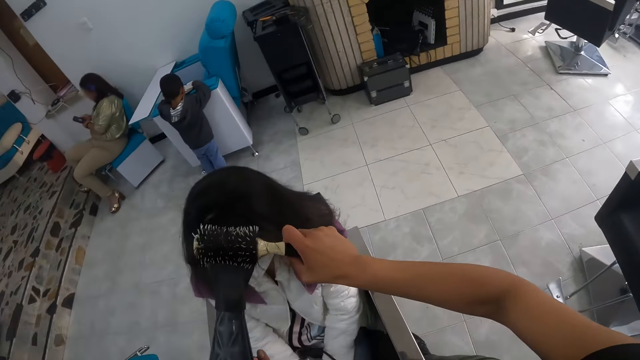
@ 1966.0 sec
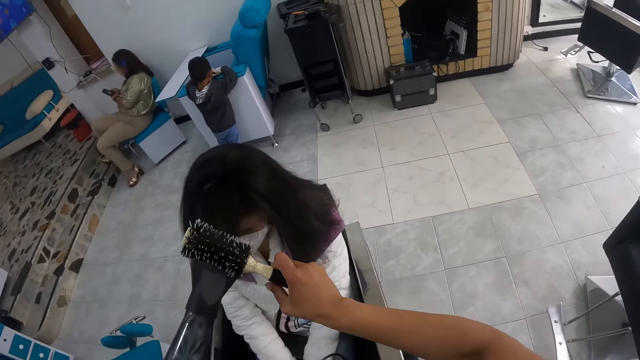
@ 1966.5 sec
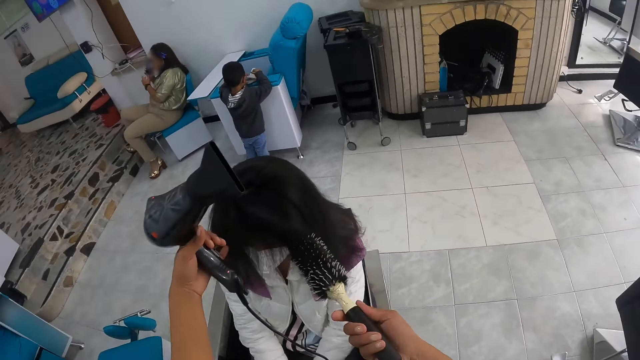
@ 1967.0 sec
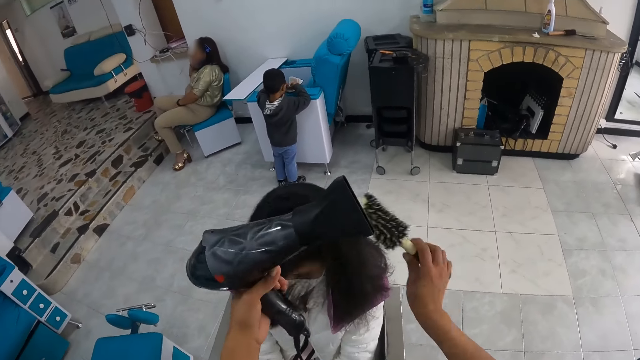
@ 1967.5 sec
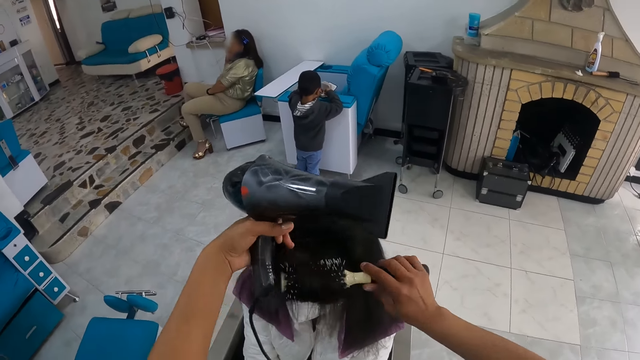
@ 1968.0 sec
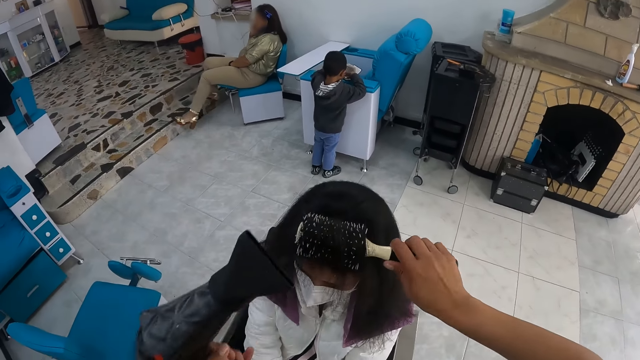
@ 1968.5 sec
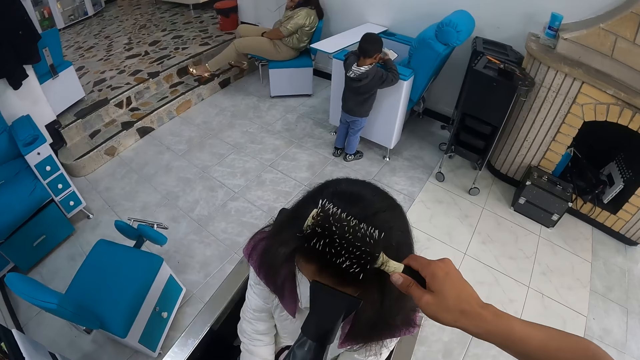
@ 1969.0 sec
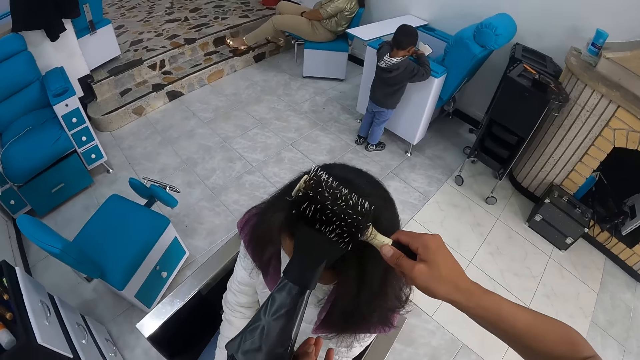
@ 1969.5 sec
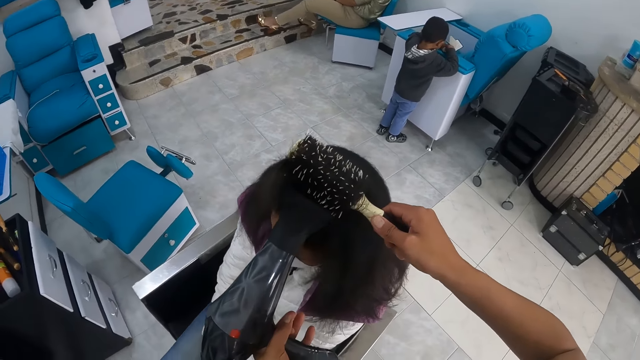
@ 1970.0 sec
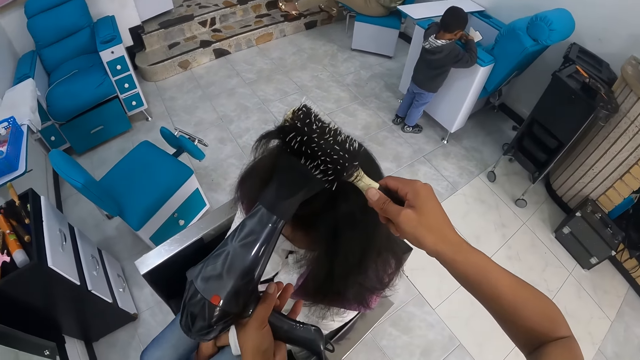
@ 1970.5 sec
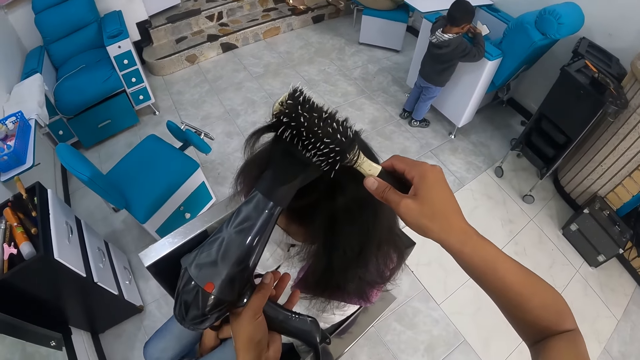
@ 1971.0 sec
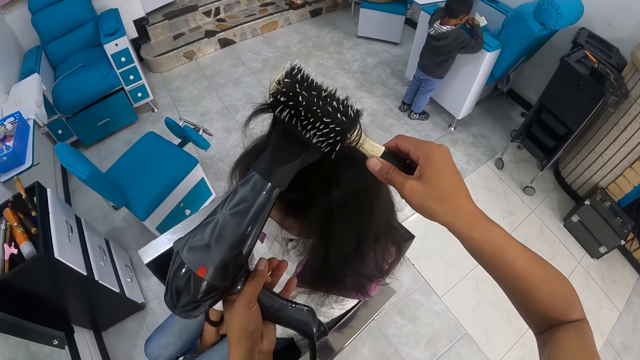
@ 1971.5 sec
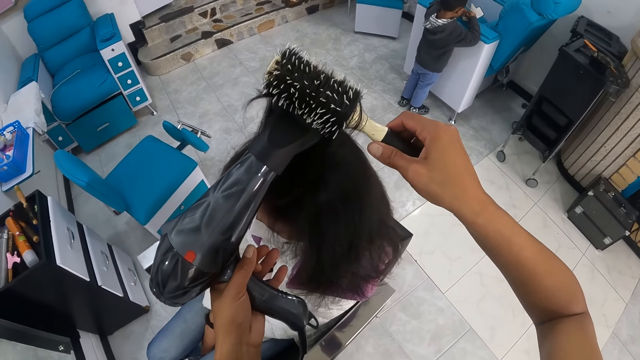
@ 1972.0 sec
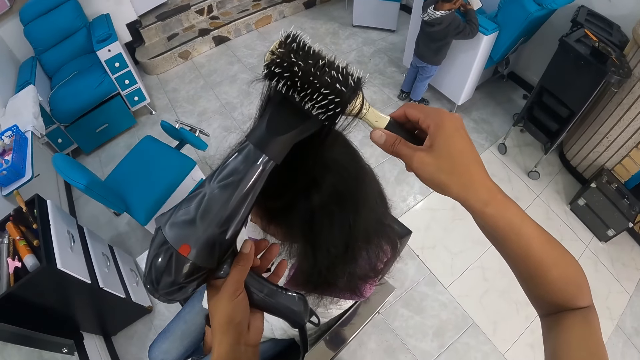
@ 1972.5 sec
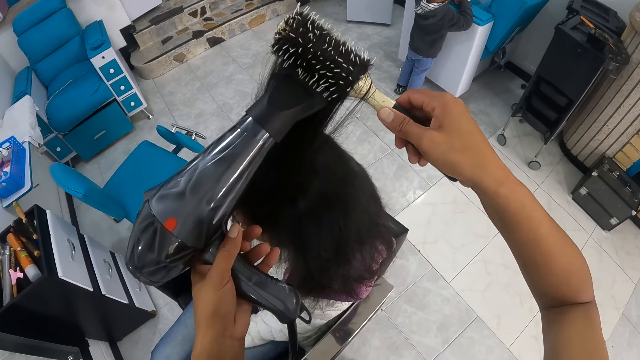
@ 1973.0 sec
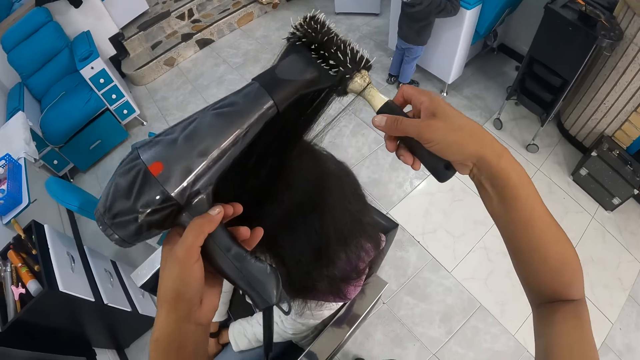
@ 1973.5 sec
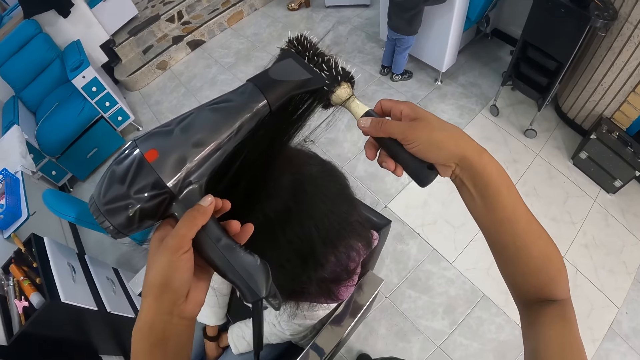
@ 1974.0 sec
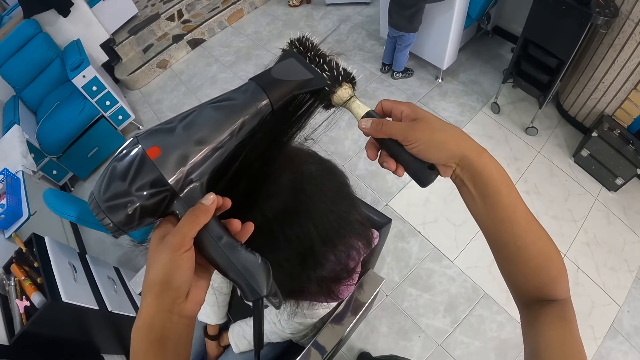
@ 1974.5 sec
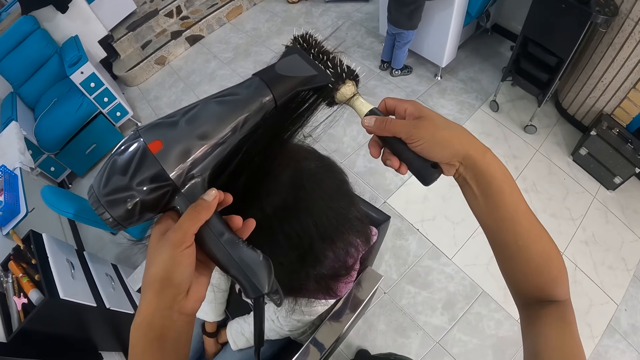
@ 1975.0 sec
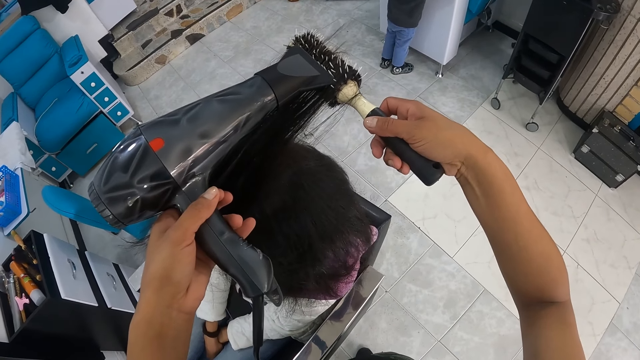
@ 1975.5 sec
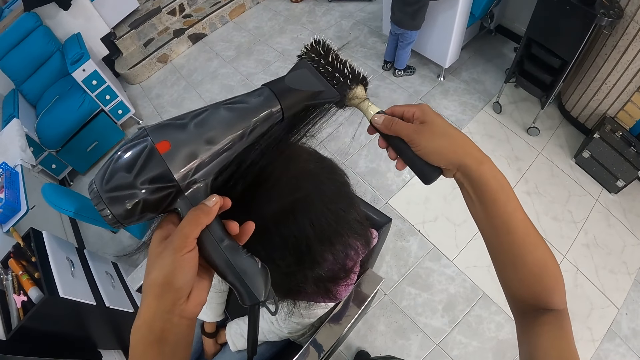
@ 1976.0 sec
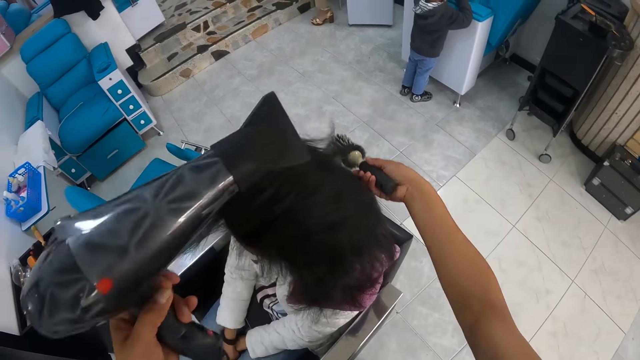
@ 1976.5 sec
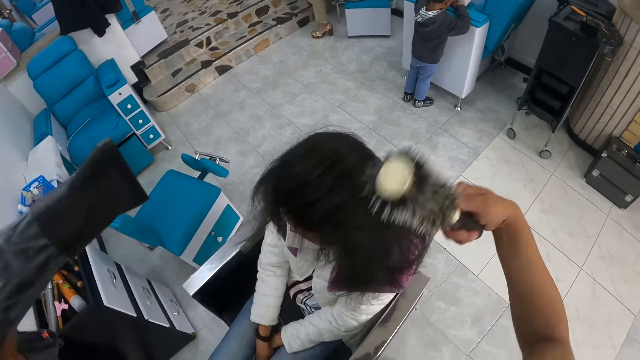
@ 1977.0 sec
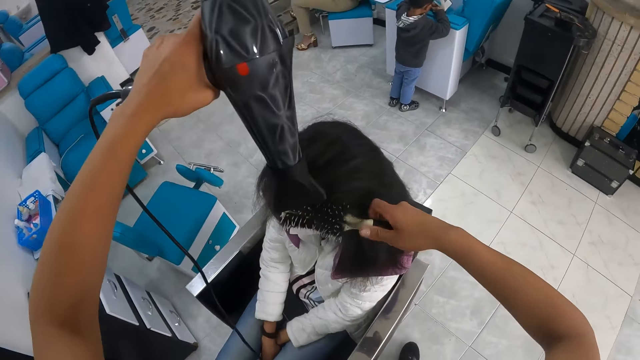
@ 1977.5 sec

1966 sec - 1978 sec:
The camera wearer looks around the salon. She holds the hair of the woman with her left hand. She styles the hair of the woman with the hairdryer and the brush in both hands.

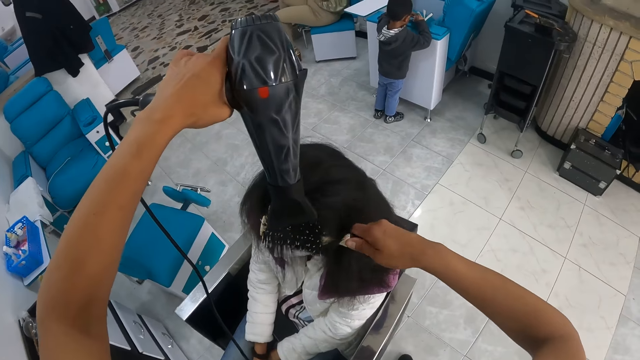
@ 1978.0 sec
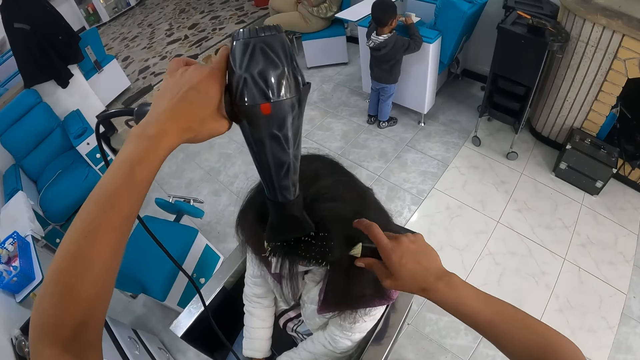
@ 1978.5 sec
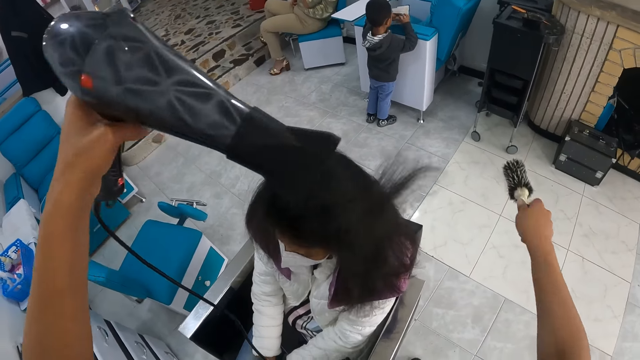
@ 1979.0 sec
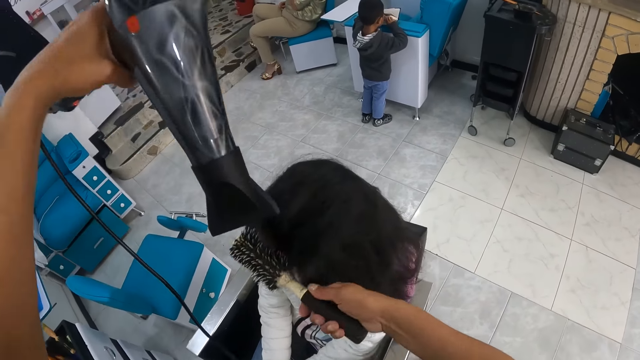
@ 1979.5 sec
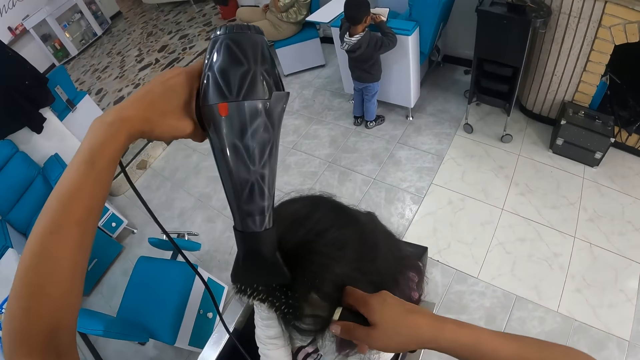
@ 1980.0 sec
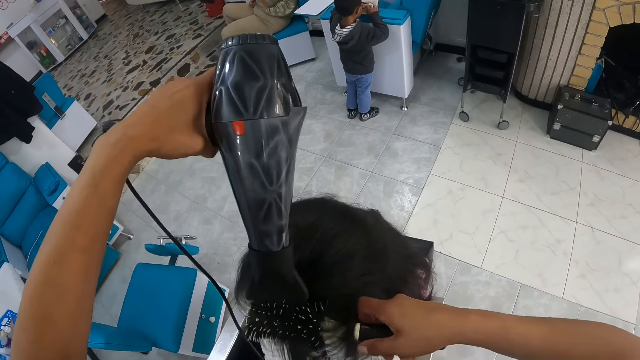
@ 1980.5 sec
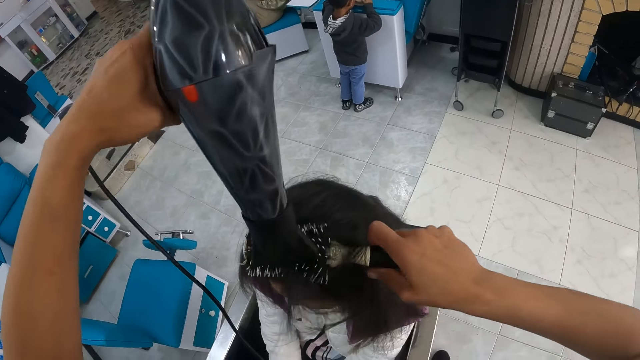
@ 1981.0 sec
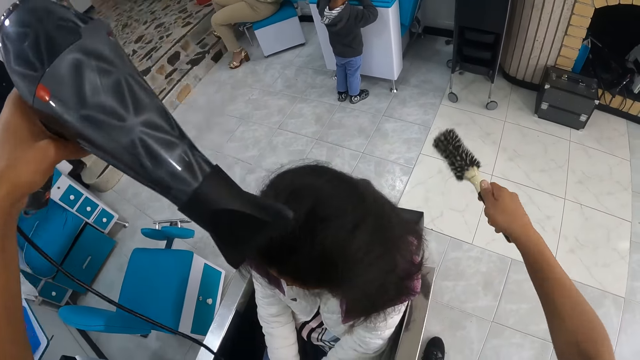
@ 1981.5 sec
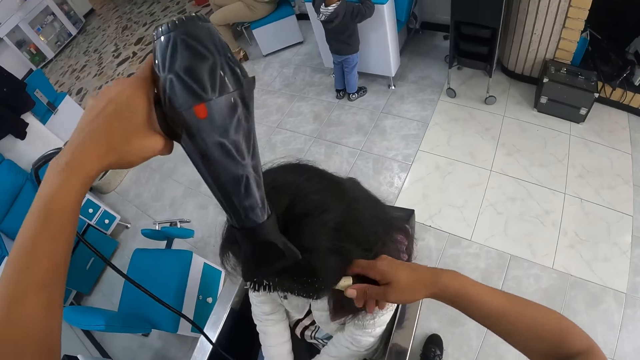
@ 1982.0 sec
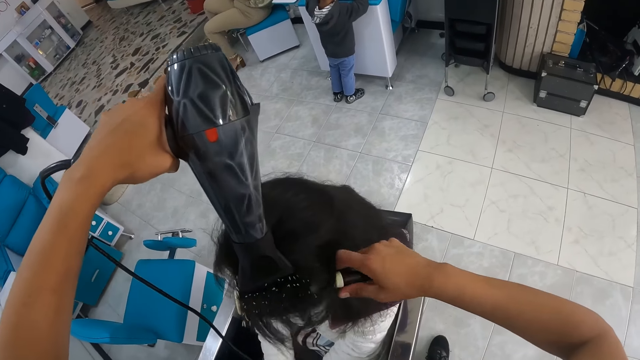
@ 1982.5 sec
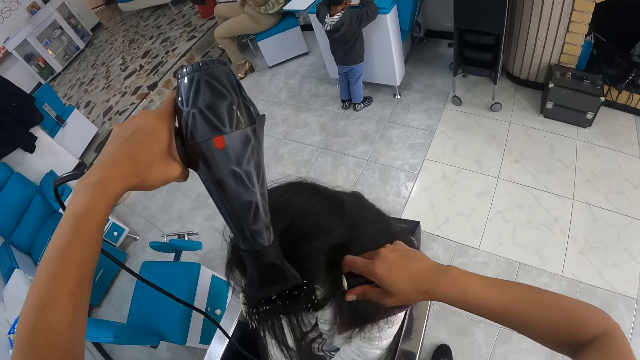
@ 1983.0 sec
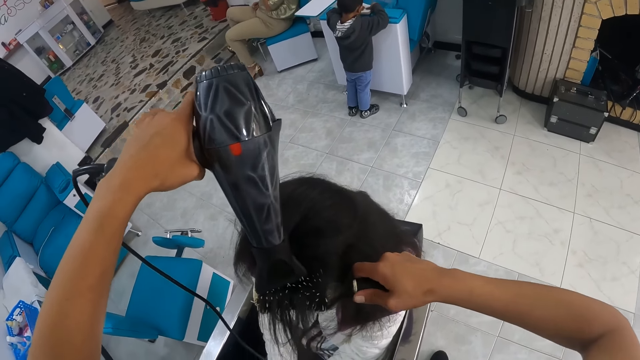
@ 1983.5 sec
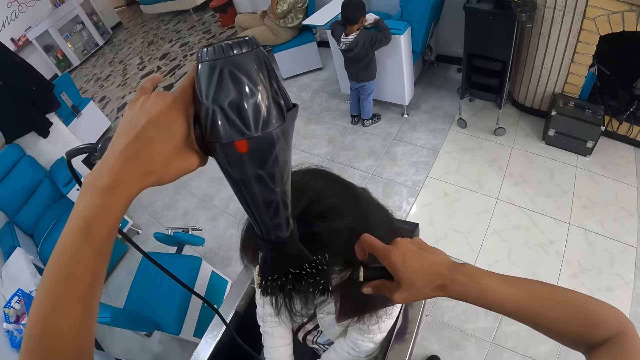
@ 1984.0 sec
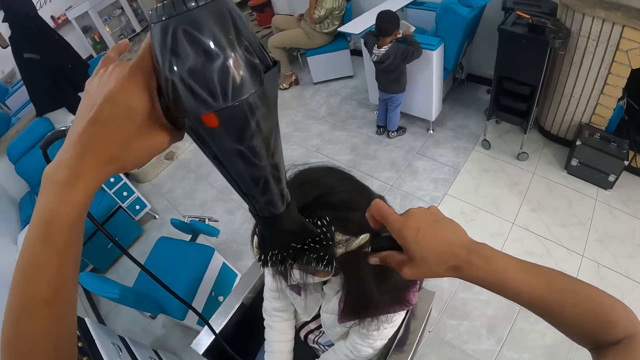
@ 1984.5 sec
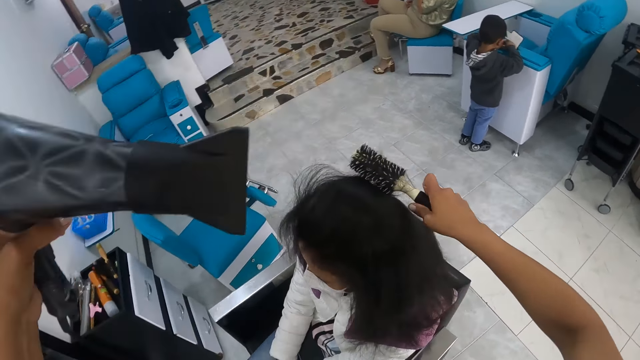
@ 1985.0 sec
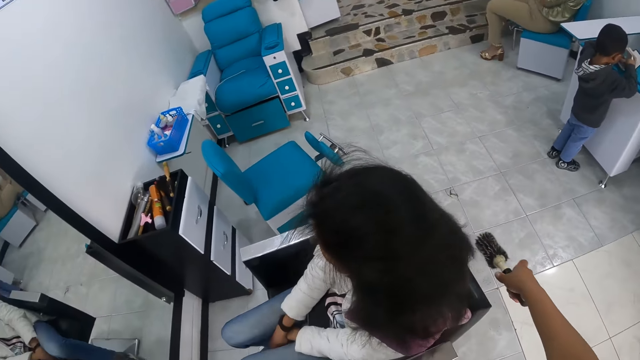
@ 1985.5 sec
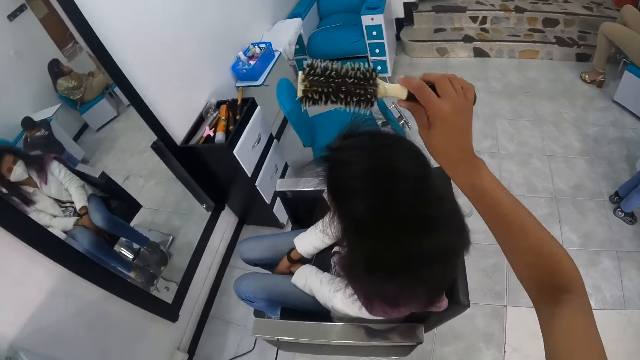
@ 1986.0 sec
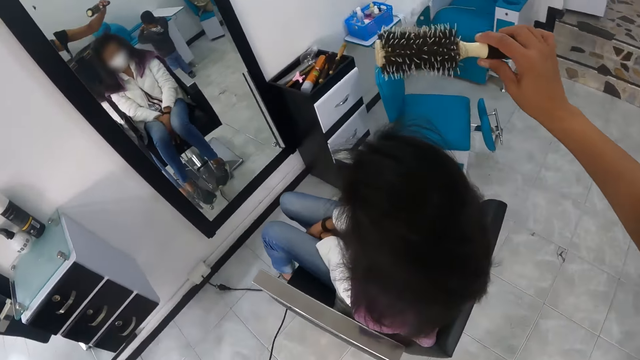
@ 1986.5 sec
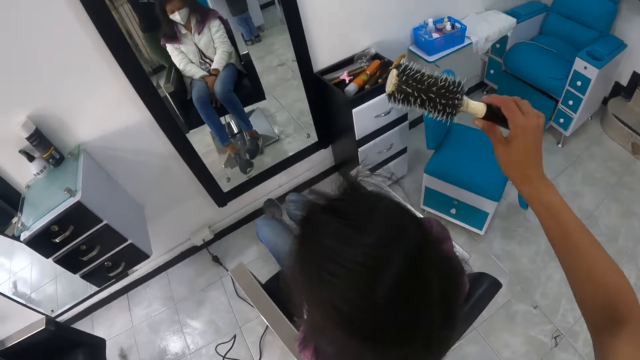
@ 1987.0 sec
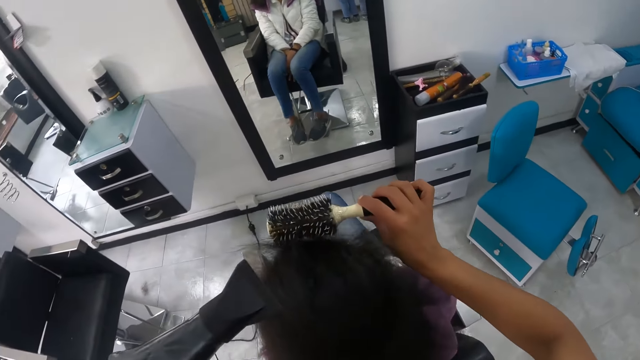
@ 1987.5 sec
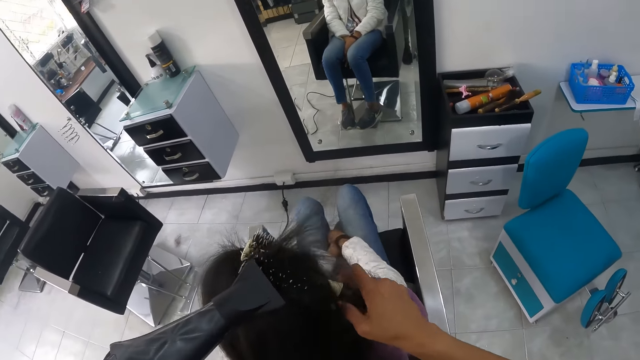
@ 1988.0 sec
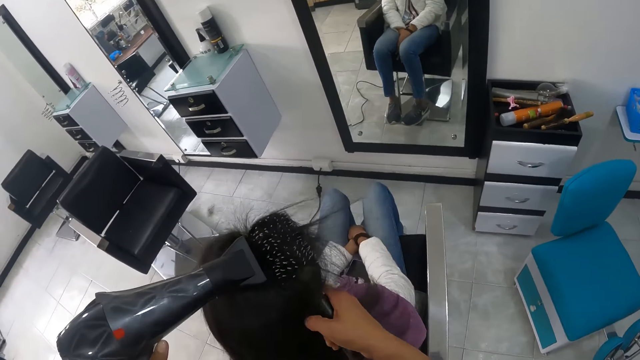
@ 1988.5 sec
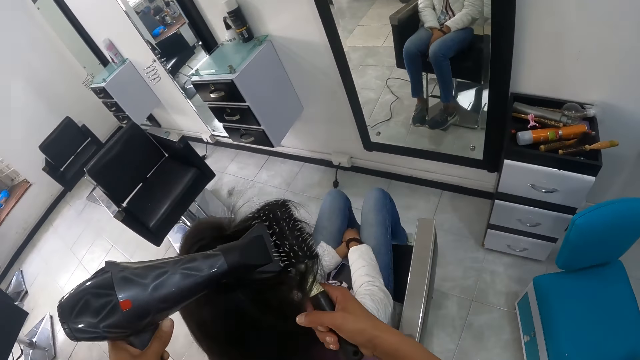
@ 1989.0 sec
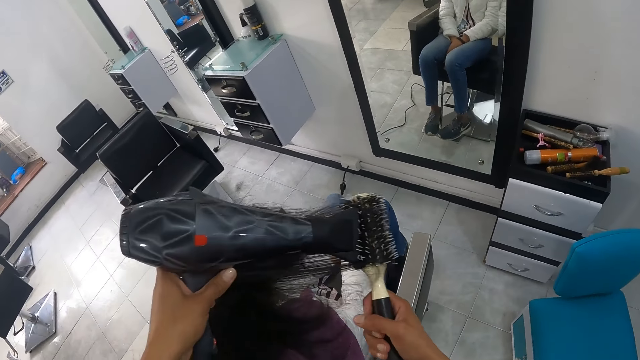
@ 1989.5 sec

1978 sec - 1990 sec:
The camera wearer combs the hair for a lady. They stare at the lady. They blow dry the lady's hair.
